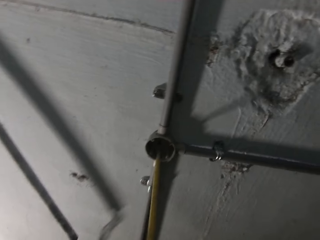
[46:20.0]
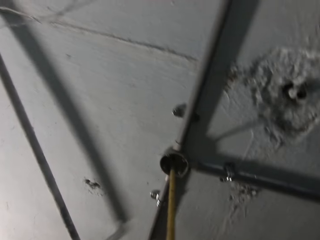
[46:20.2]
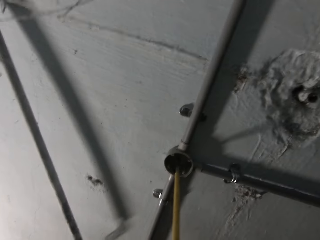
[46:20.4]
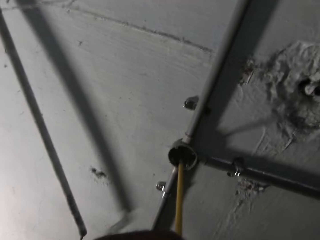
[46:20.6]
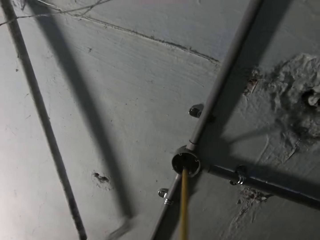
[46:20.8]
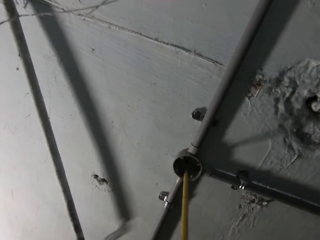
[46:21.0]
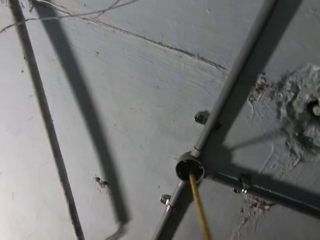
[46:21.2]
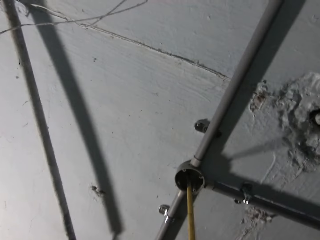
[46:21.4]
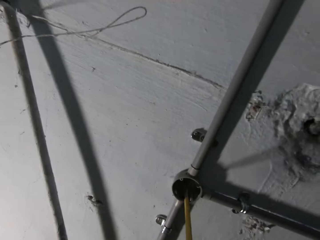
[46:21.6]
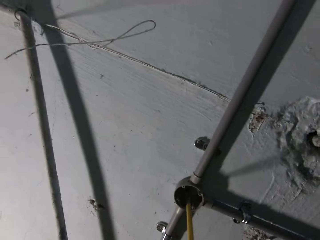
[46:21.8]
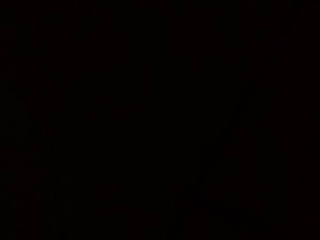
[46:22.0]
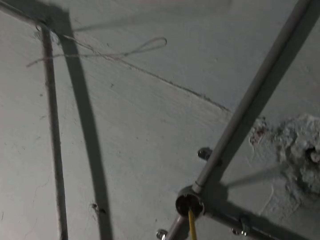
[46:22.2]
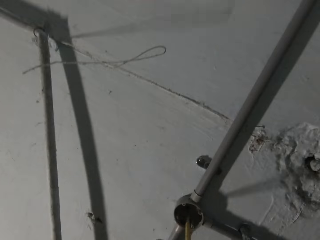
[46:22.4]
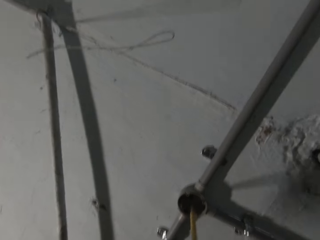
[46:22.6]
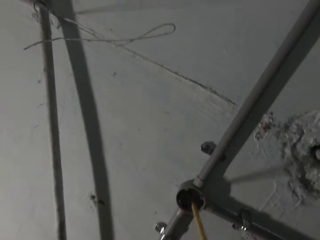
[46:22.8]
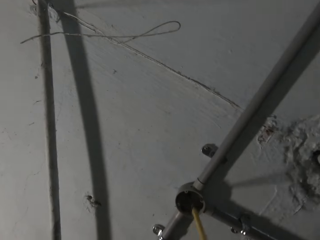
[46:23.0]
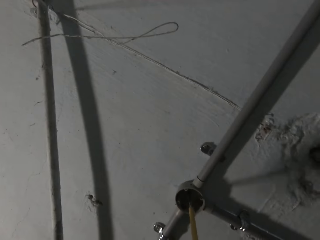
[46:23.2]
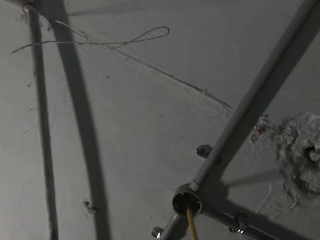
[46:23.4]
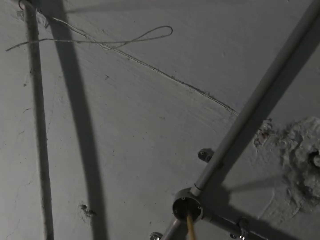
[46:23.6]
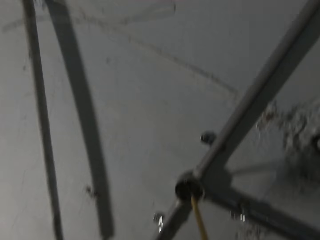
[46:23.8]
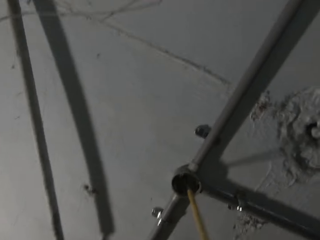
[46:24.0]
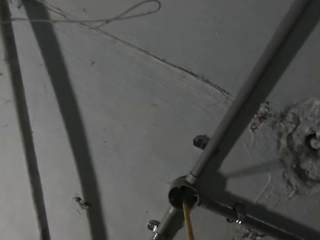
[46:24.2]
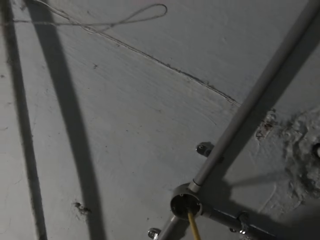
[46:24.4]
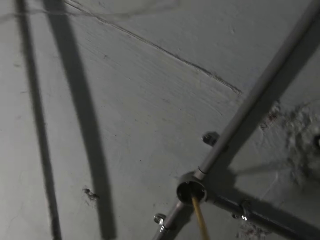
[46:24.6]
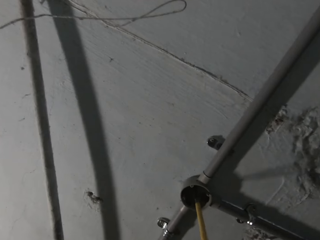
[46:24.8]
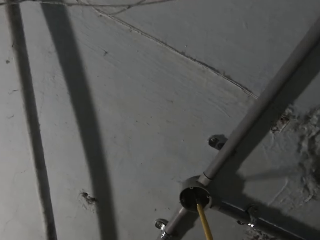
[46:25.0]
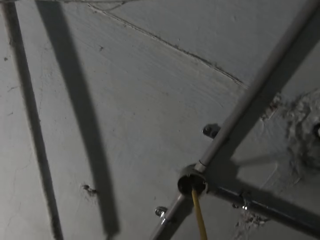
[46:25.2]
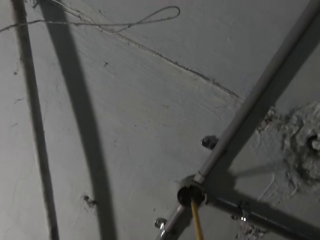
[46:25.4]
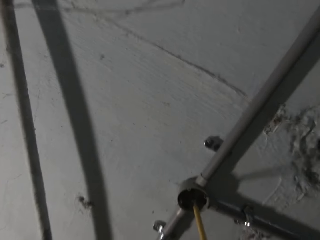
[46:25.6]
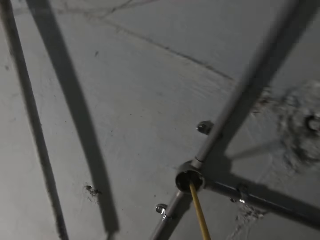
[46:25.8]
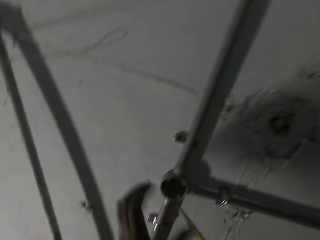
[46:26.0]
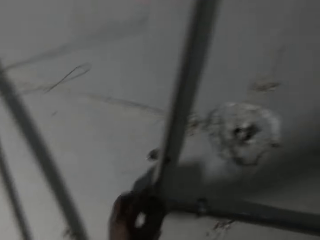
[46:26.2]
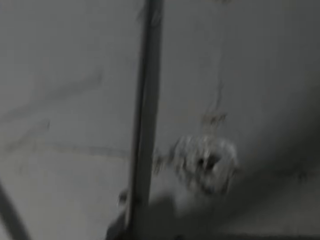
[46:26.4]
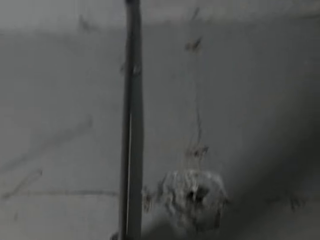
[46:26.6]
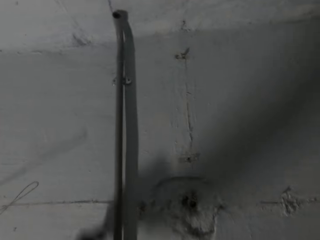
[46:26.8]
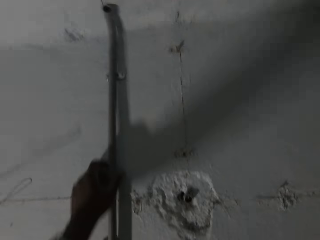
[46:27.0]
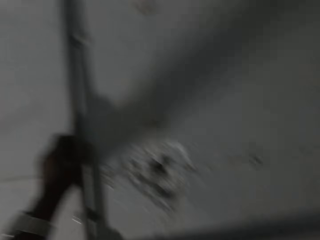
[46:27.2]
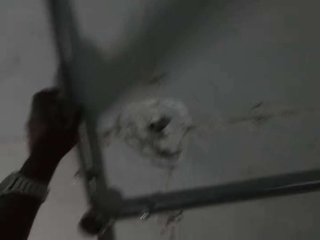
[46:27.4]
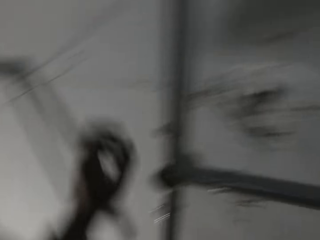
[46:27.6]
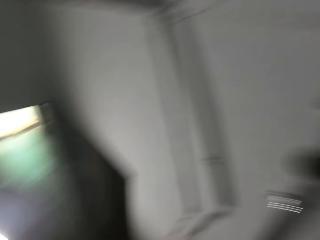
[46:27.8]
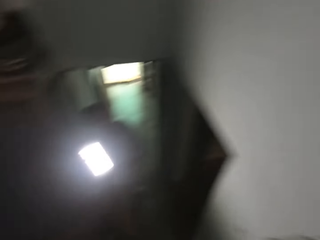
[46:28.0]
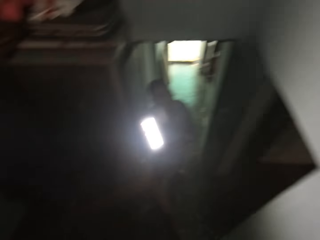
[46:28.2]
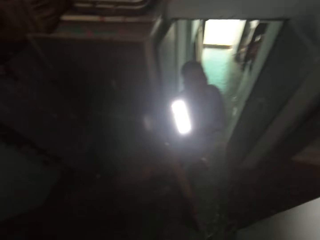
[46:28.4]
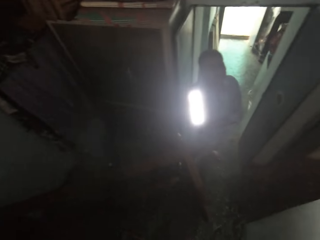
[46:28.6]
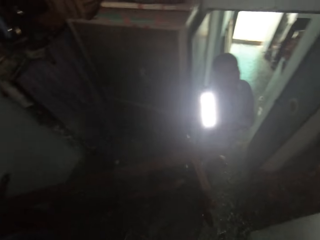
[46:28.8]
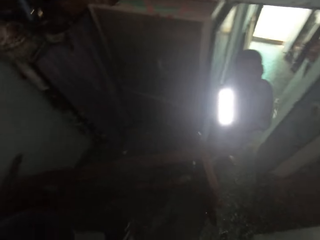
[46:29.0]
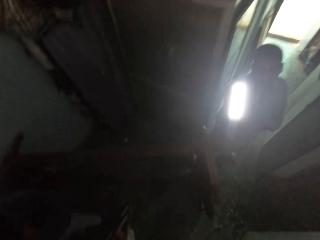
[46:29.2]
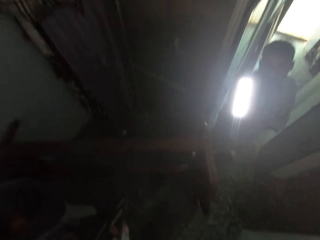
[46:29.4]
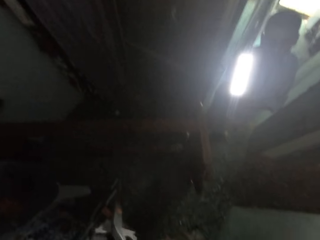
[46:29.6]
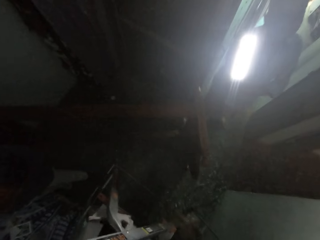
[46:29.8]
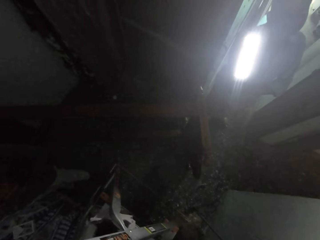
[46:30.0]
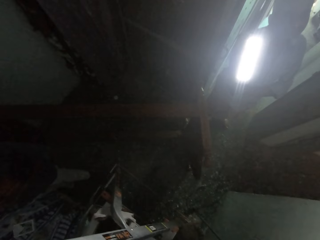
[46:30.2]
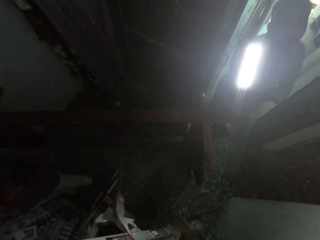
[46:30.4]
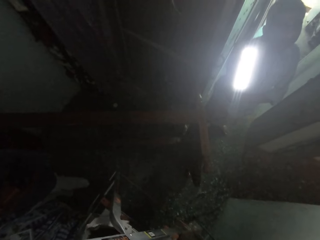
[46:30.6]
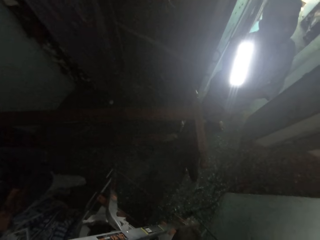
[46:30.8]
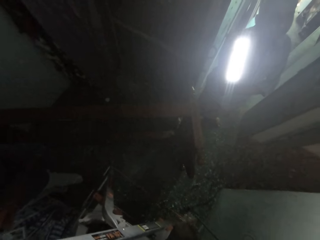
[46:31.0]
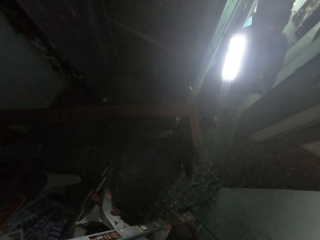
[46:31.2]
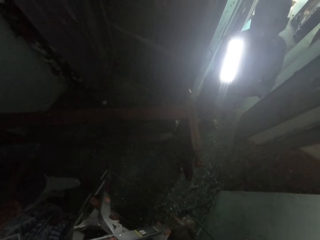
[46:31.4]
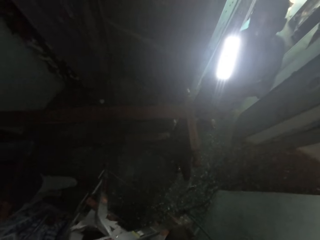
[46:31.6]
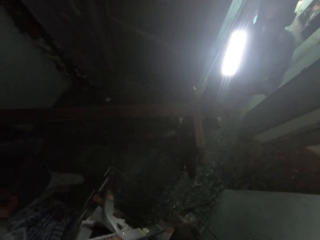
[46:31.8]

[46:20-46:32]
The camera wearer touches the electrical round box on the wall with his left hand. He holds the pipe to the wall with his left hand. He looks around the room. A man holds the lamp with his right hand.

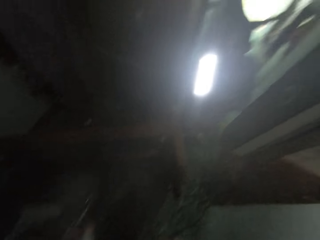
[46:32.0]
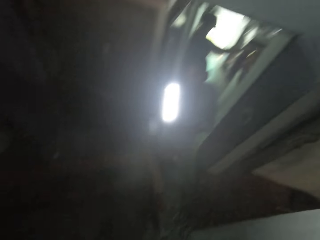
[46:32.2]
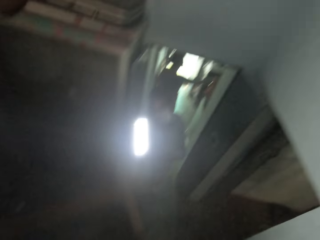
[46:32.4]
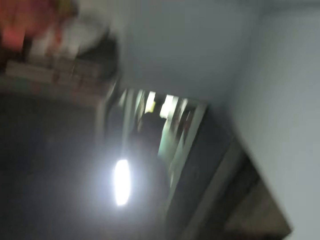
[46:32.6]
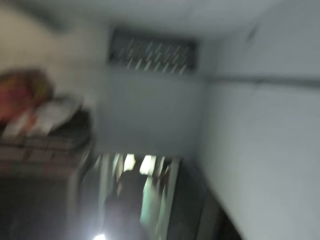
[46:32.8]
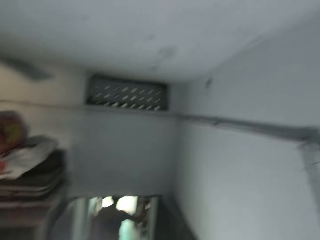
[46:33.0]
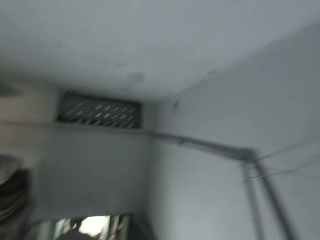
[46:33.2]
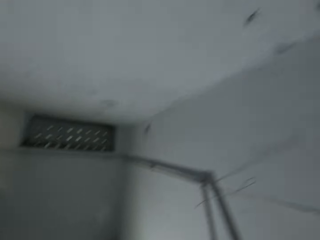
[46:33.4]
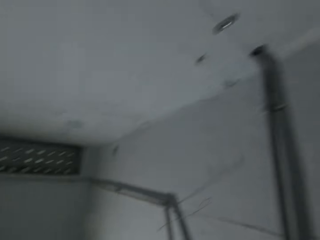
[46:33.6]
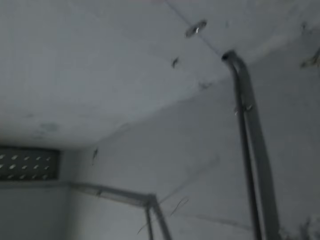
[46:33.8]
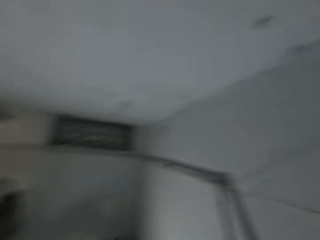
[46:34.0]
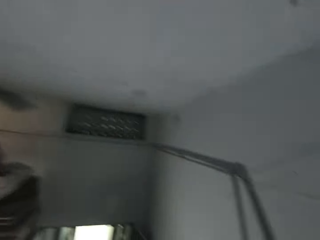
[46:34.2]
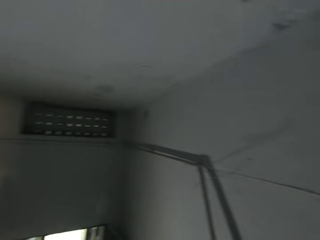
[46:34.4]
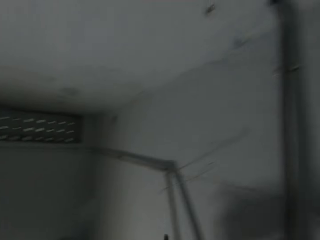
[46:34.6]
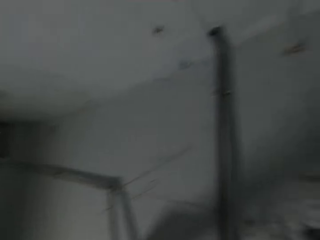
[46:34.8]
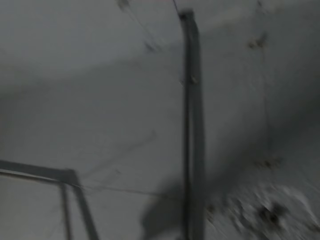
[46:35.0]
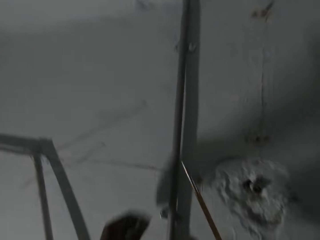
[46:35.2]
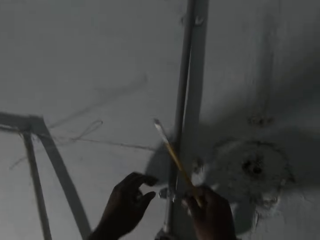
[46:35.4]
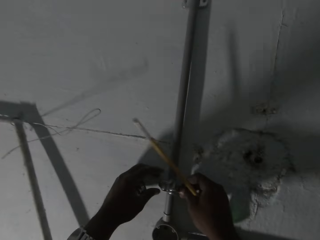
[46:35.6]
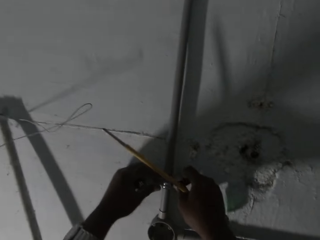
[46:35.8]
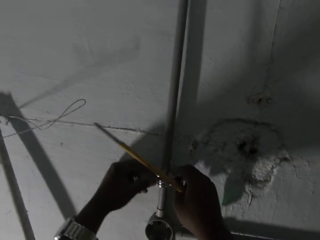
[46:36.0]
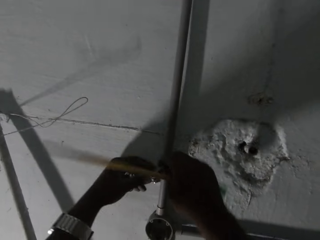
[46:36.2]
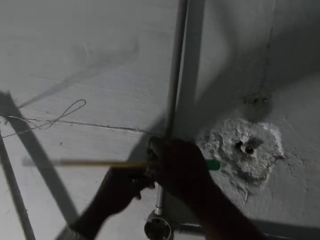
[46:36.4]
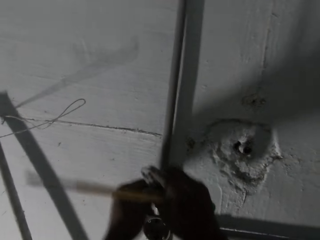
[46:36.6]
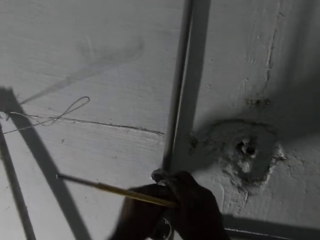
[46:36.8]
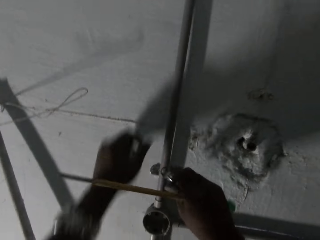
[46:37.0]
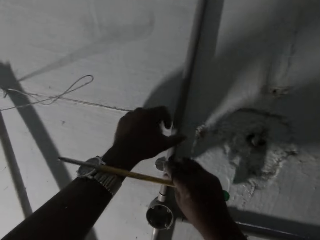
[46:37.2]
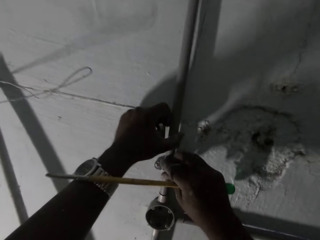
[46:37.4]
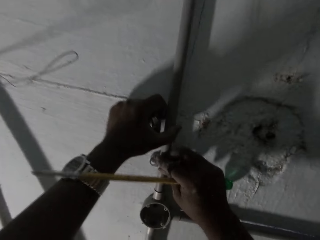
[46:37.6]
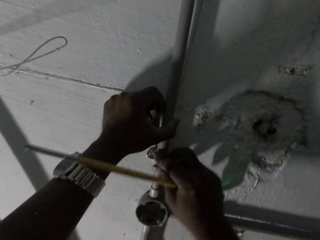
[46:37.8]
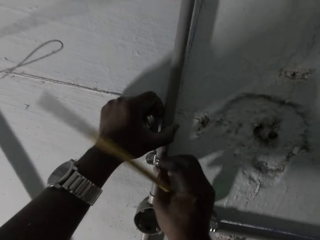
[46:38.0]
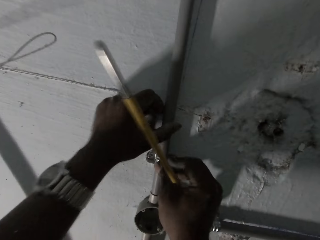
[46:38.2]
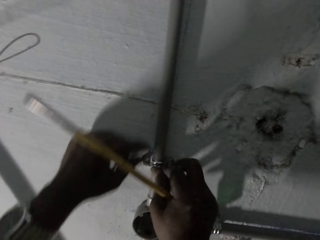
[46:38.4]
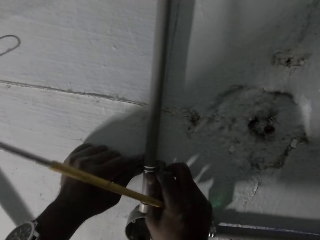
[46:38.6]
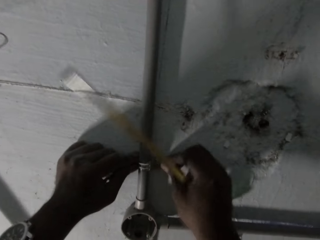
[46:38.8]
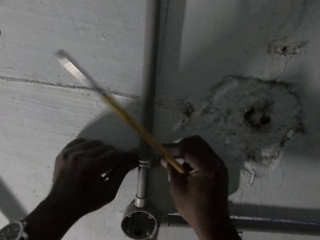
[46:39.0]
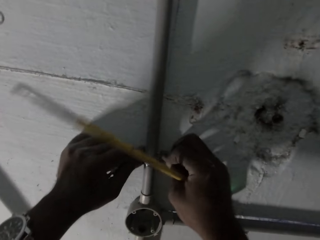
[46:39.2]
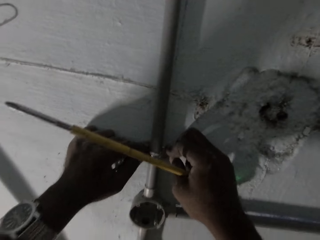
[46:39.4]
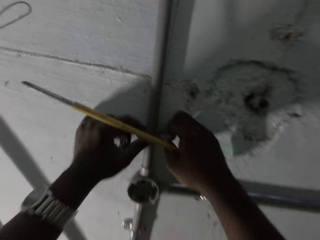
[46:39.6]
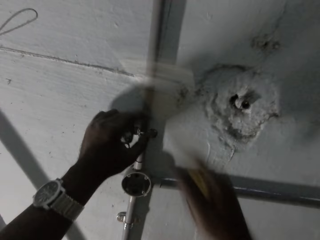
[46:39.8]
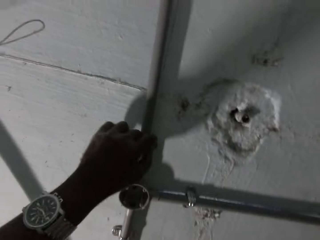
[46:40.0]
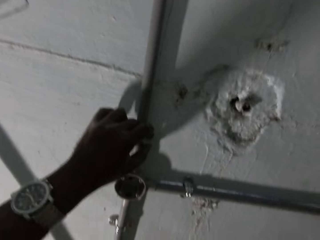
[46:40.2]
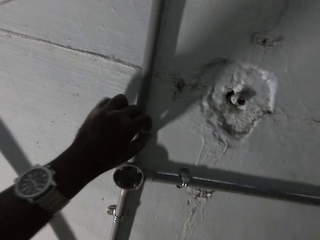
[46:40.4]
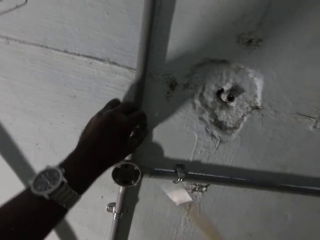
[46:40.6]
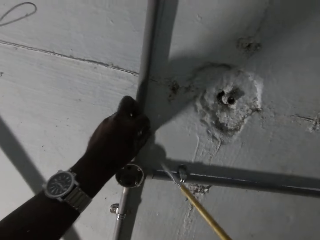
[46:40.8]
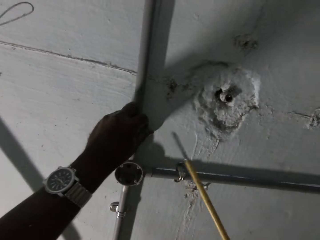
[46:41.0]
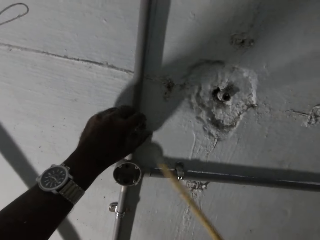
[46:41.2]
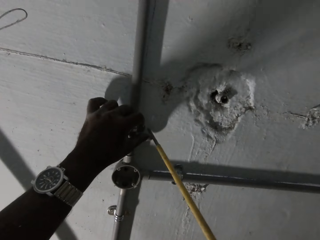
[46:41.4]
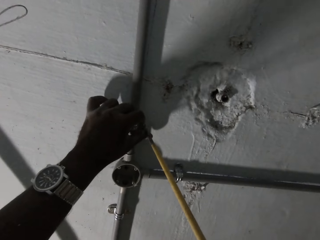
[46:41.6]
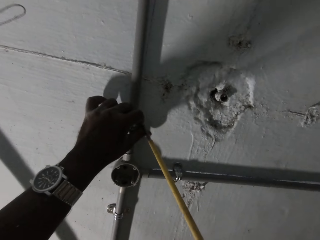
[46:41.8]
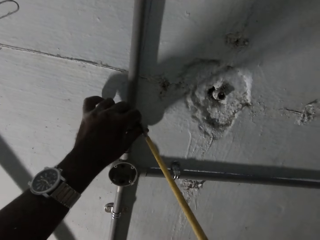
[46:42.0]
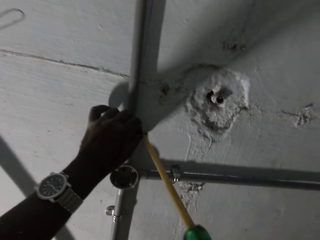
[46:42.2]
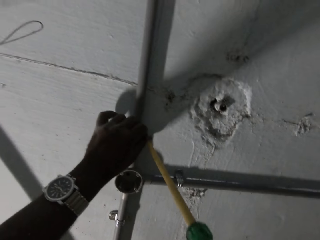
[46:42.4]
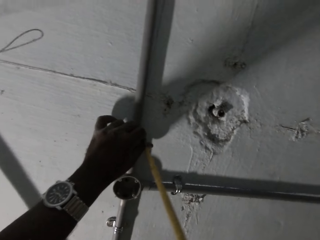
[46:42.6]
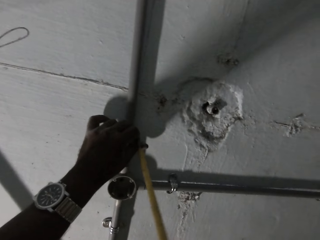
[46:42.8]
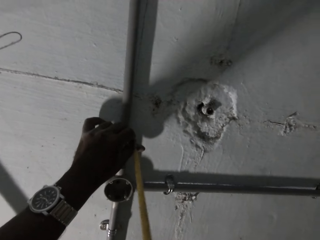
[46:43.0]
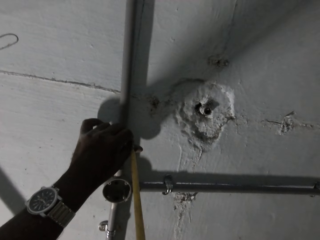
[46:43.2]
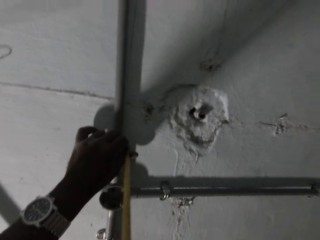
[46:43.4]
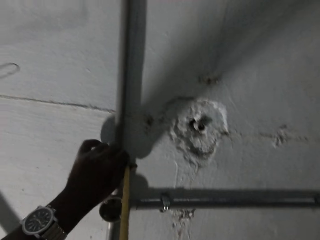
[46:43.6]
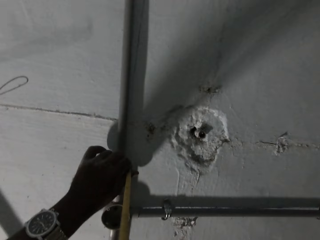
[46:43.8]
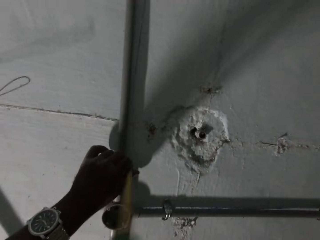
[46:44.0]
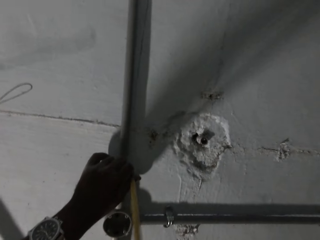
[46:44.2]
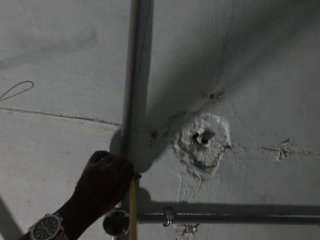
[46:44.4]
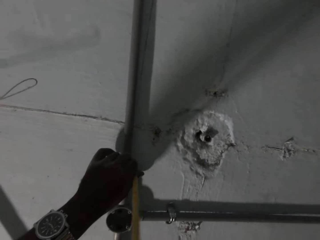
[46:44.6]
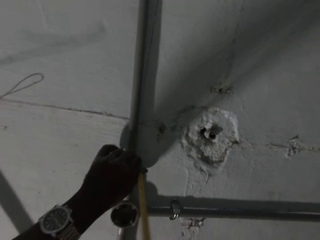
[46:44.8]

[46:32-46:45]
The camera wearer picks up something. He interacts with a man. He adjusts the pipe clamp on the pipe with his hands. He holds the pipe to the wall with his left hand and adjusts the pipe clamp on the pipe with his right hand. He fixes the pipe. He adjusts the pipe clamp on the pipe with his hands. He holds the pipe clamp on the pipe with his left hand. He tightens the pipe clamp on the pipe to the wall with the screwdriver in his right hand.
